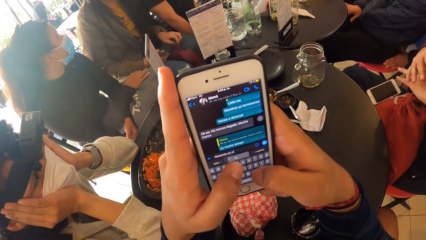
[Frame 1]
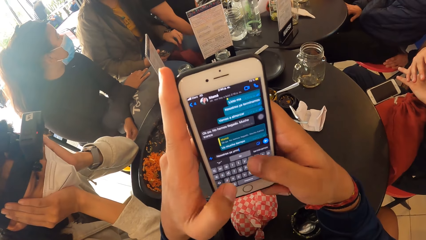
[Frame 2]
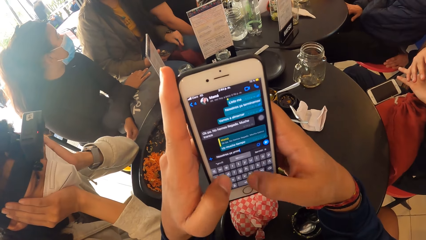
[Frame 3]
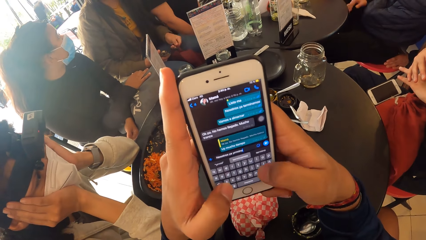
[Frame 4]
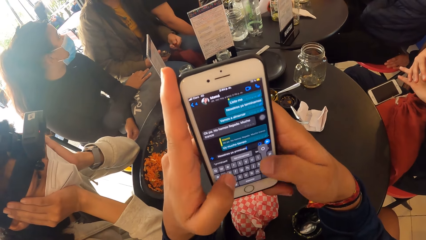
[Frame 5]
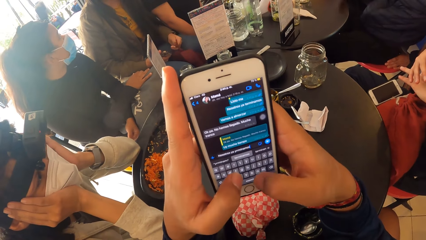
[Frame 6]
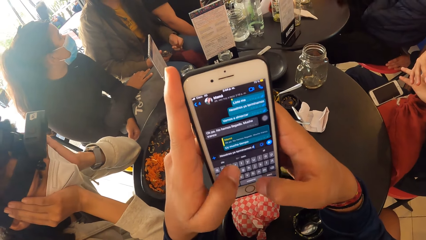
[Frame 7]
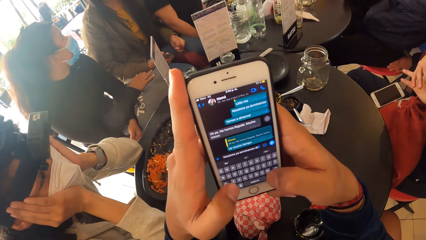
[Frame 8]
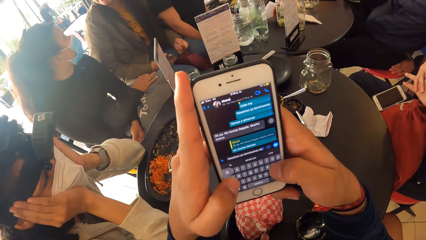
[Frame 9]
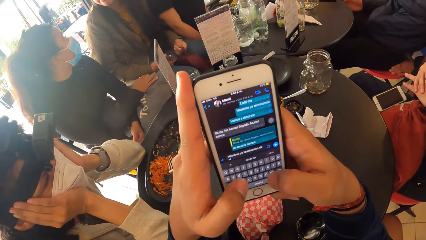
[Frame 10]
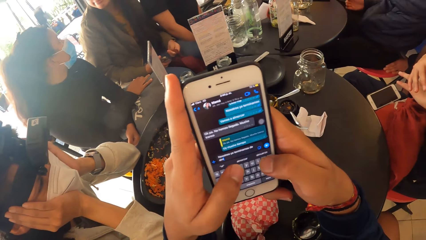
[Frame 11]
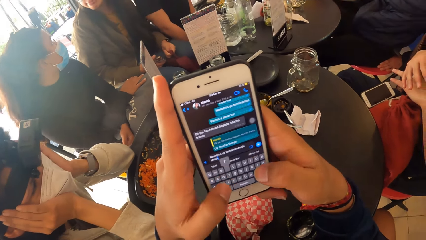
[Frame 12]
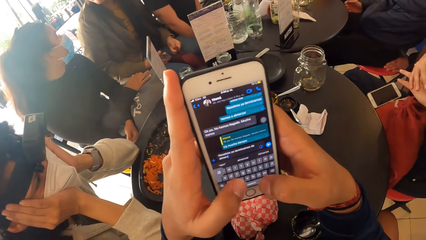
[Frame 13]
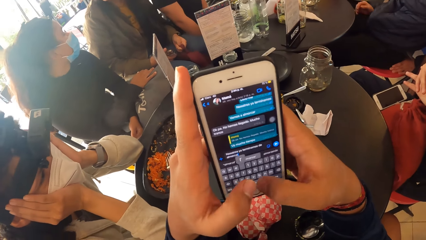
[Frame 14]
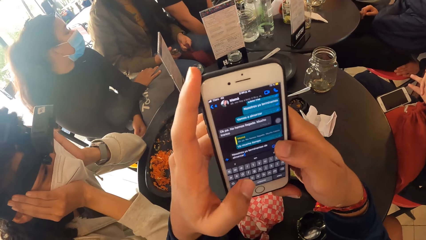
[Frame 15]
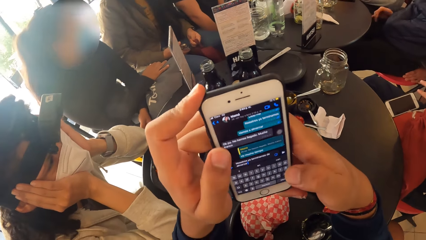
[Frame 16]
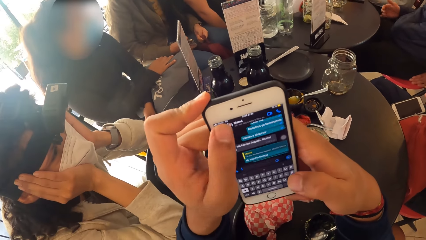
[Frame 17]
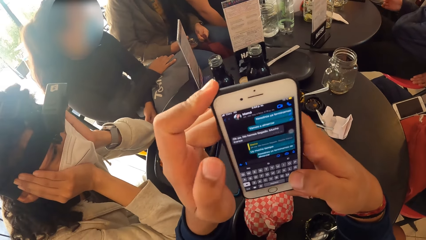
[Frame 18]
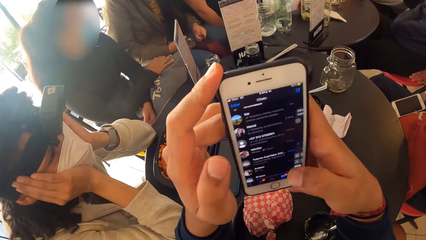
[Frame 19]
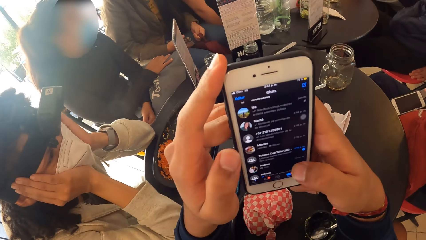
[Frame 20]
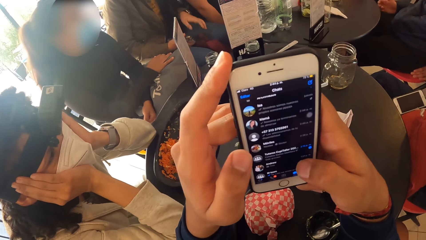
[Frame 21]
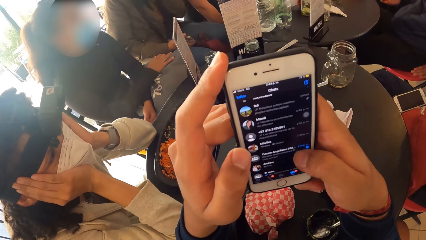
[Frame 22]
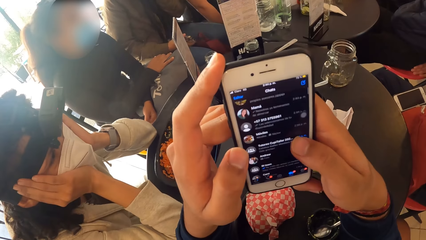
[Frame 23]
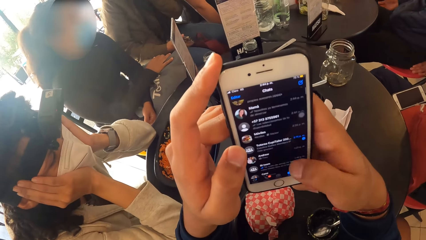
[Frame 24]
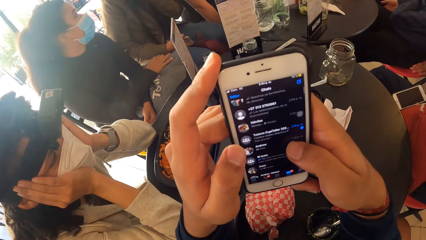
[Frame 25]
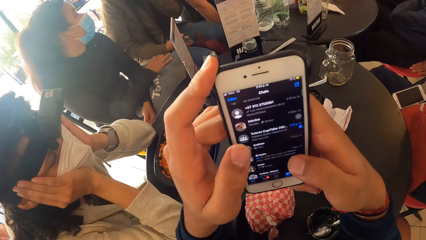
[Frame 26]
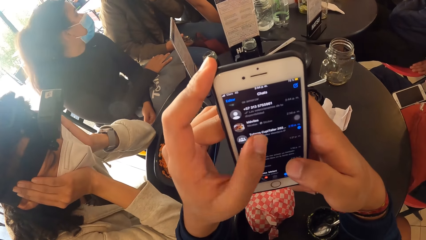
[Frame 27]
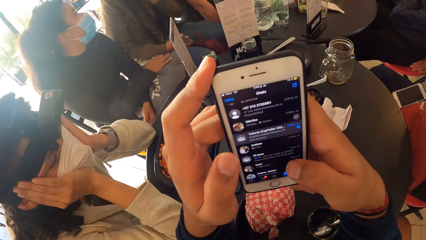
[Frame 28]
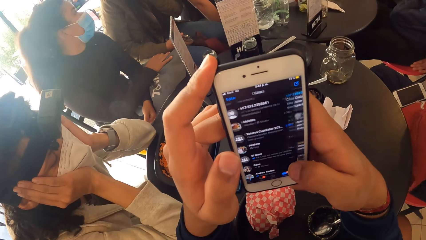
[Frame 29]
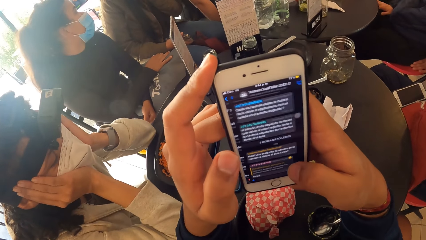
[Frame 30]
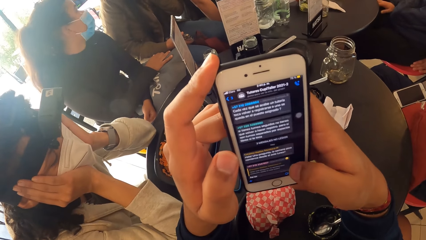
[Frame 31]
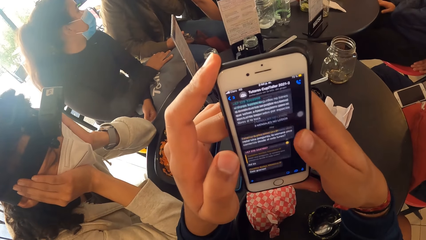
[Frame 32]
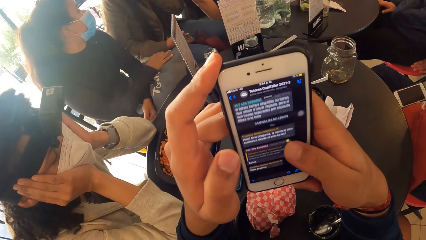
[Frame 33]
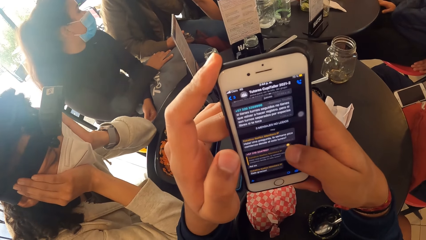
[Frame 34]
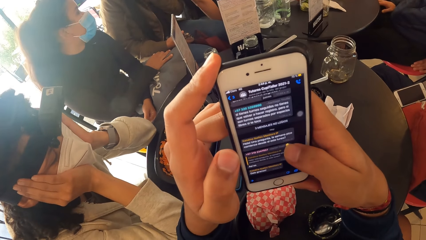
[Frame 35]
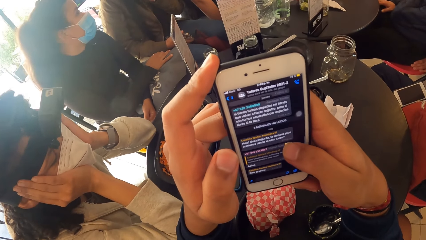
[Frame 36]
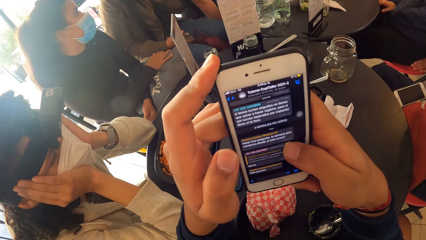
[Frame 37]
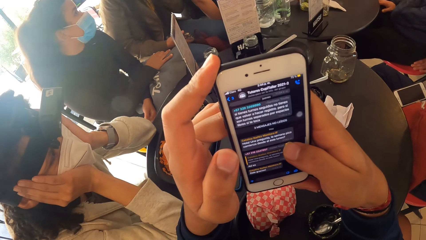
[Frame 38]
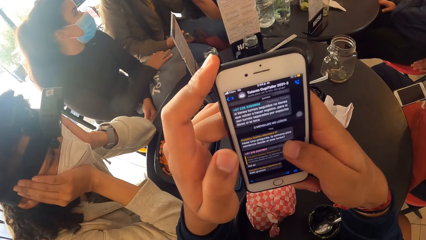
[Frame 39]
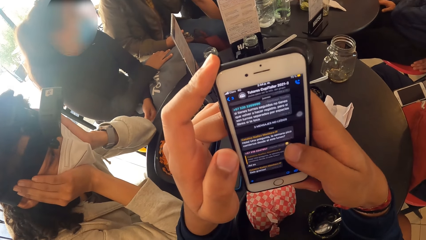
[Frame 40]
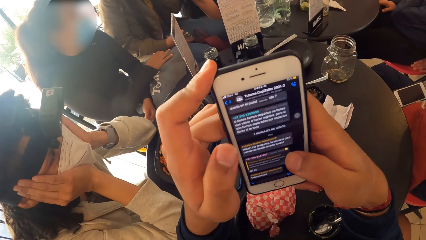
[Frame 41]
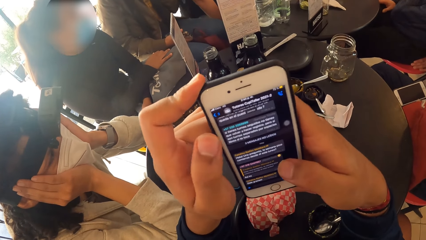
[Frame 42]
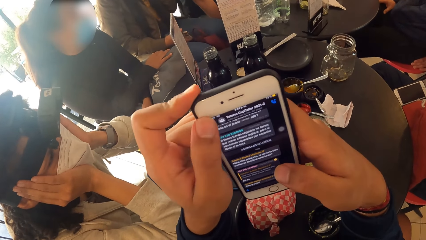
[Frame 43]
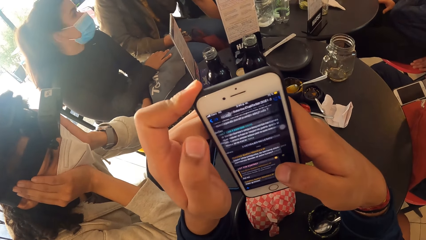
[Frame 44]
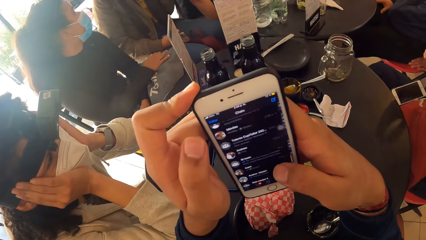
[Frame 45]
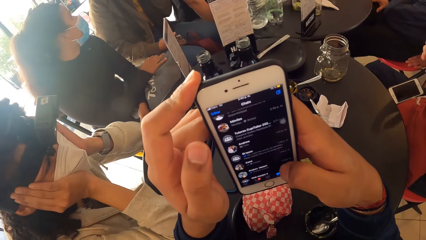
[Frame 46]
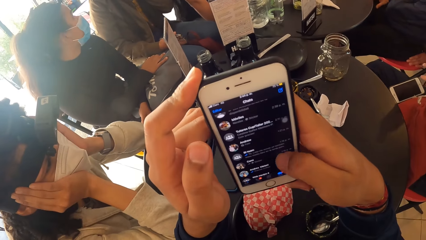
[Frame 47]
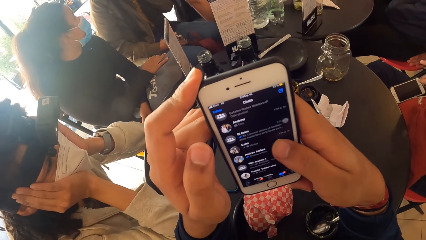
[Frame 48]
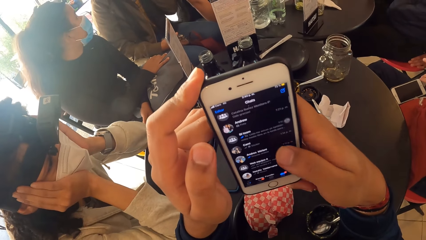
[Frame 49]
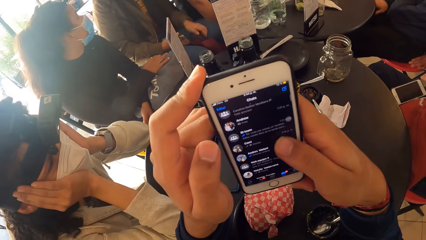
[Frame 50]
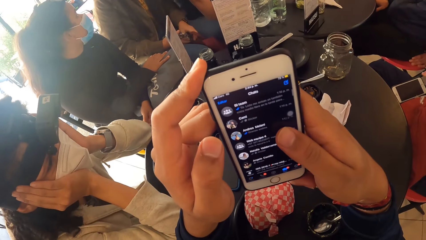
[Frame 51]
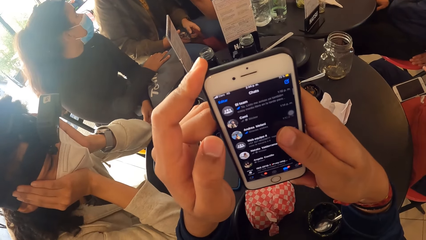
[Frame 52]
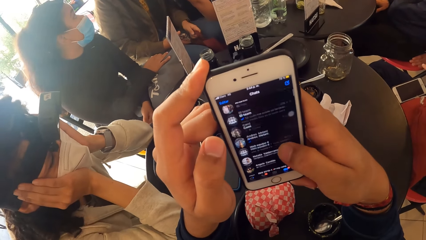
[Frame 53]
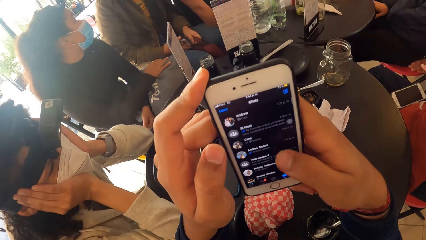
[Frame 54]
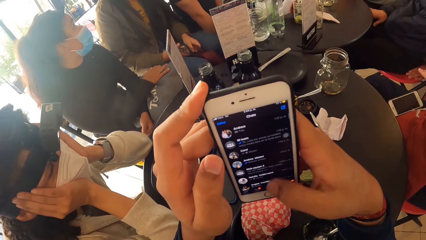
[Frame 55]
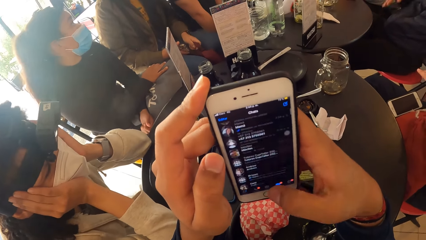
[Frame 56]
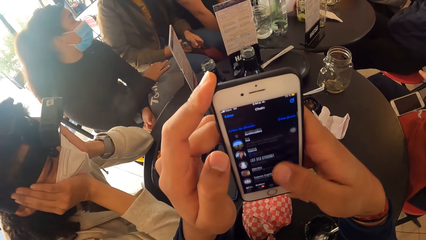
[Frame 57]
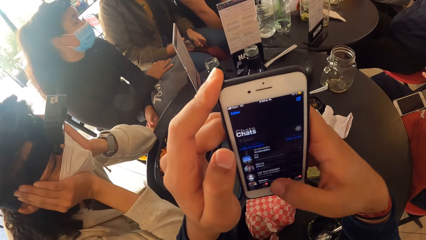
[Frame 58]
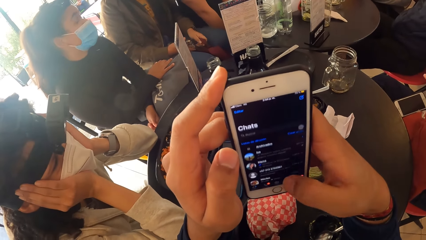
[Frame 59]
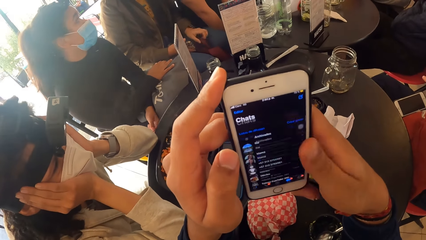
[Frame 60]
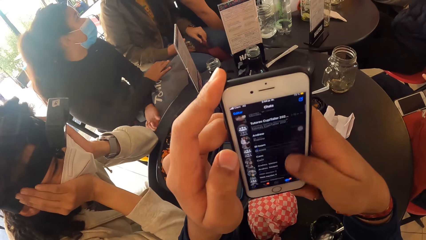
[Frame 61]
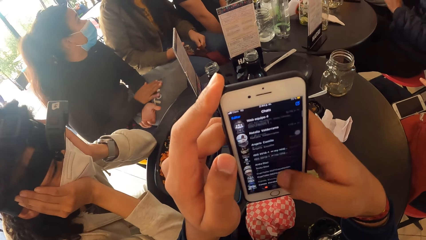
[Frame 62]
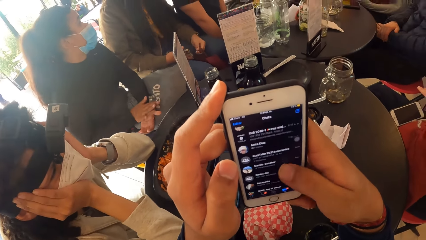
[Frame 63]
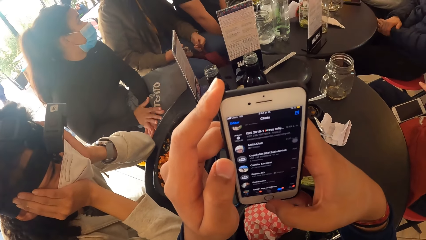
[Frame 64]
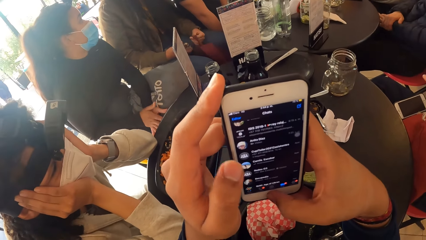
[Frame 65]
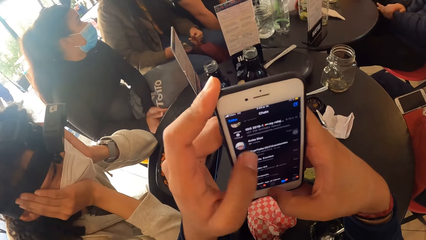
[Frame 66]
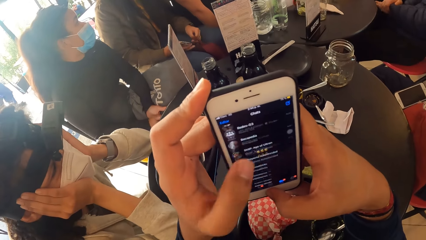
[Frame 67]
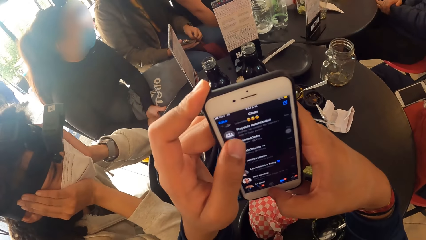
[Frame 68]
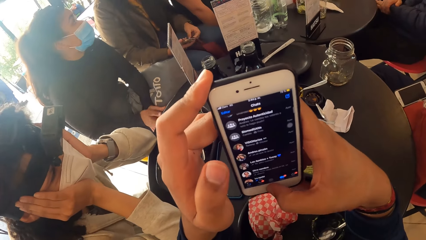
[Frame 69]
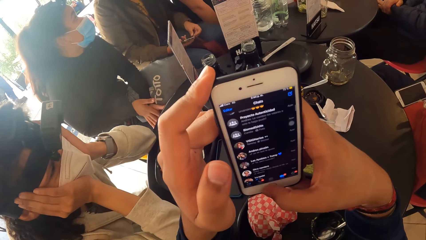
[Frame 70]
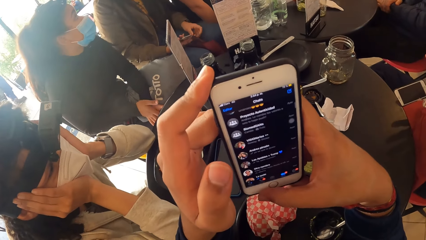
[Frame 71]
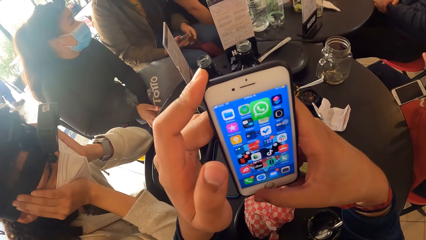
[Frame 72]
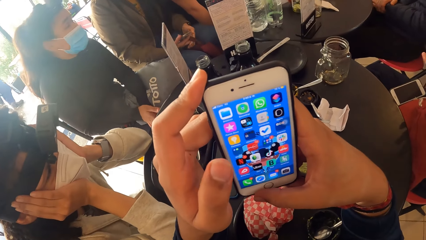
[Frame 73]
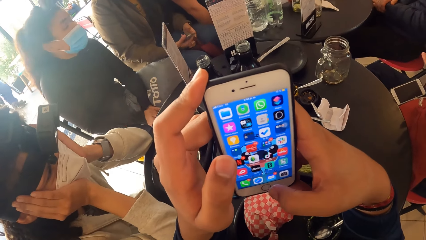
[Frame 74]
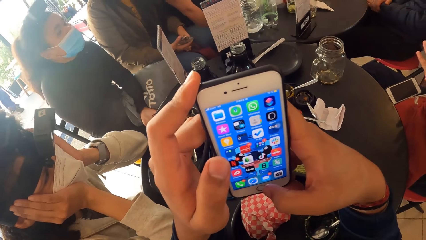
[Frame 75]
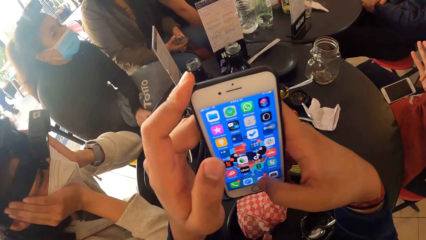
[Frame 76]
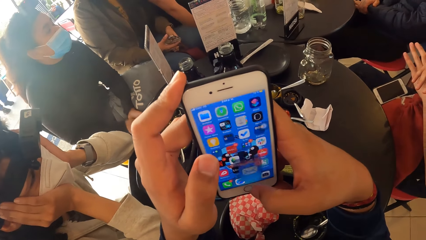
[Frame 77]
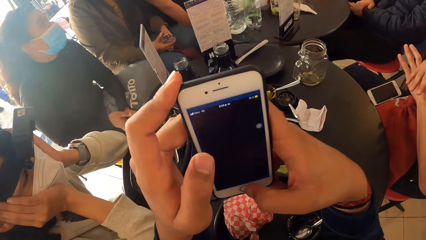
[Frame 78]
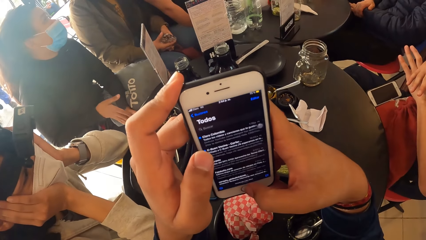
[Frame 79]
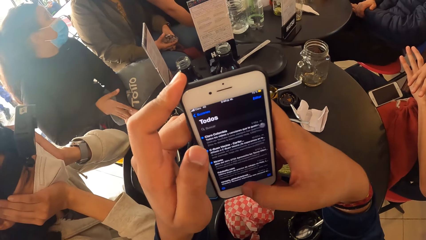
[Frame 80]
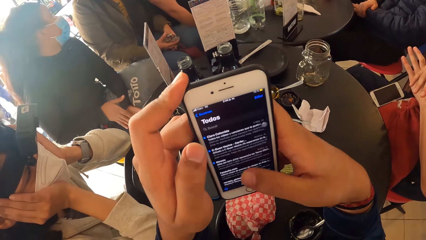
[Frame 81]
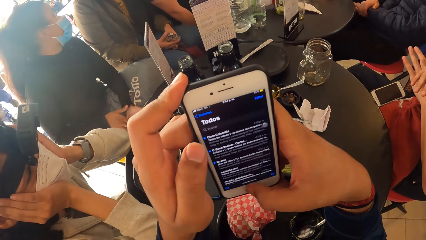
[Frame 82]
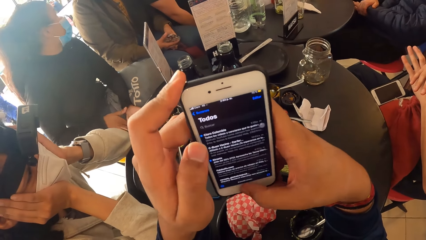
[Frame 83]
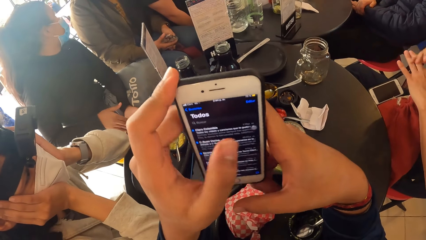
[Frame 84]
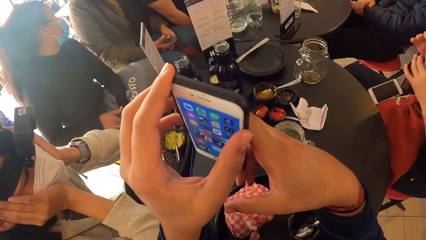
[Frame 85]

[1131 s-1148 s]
The woman rubs both hands together.
